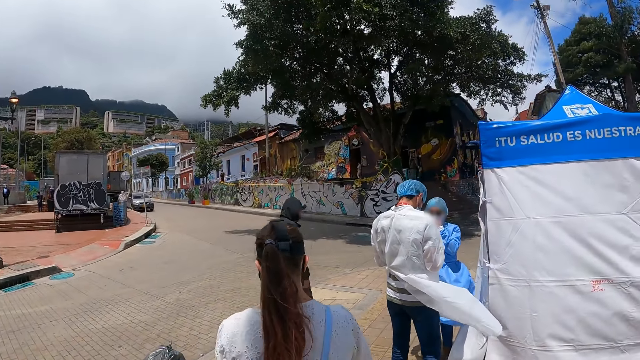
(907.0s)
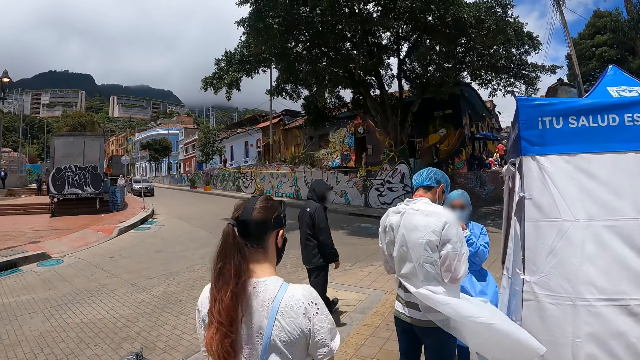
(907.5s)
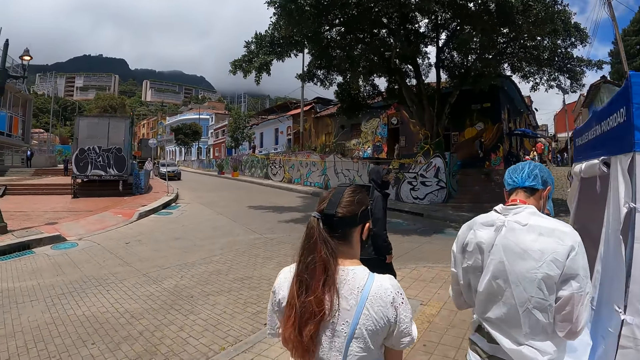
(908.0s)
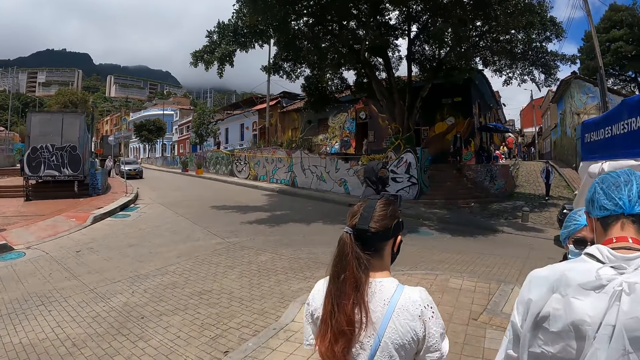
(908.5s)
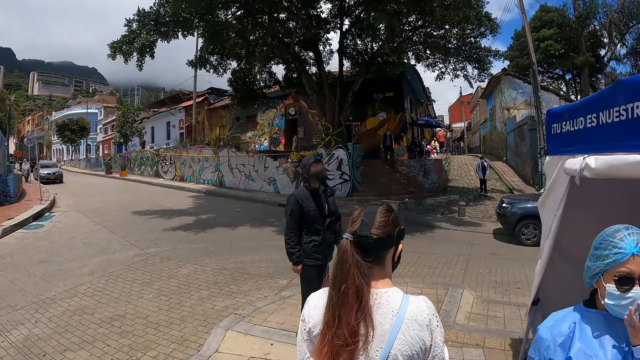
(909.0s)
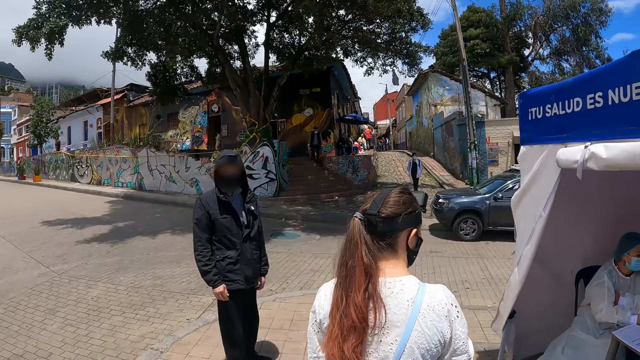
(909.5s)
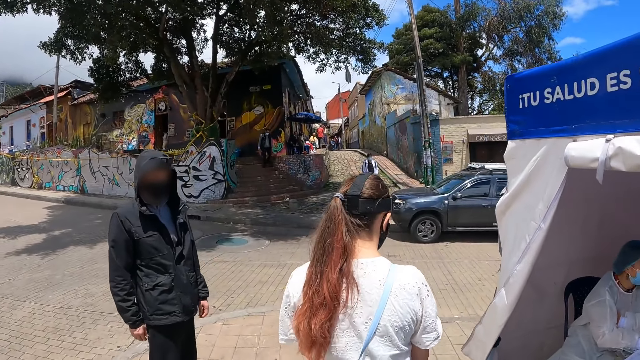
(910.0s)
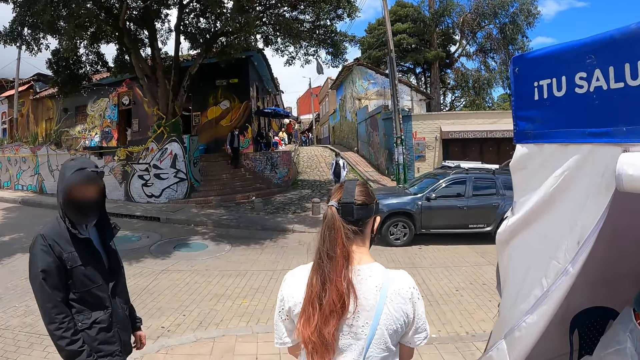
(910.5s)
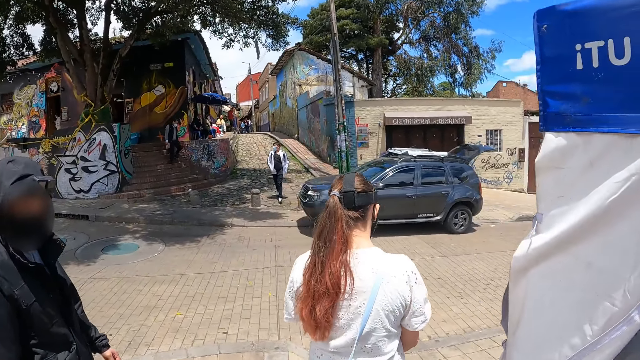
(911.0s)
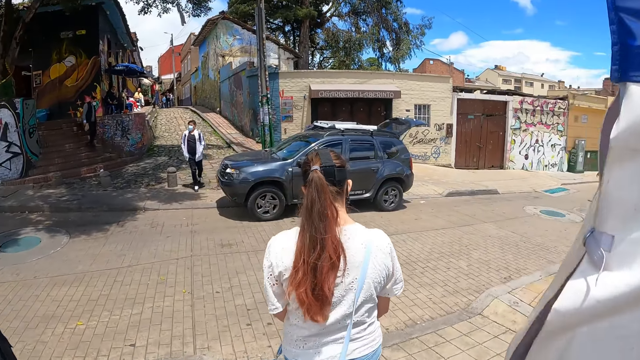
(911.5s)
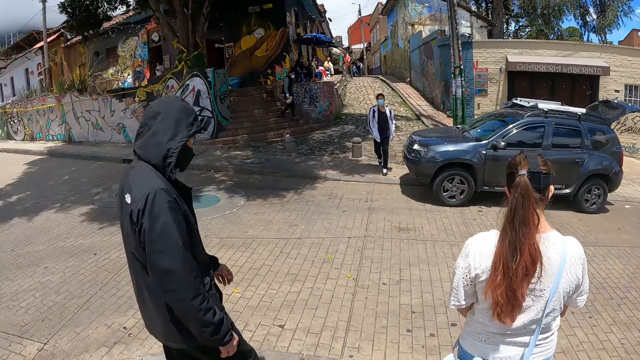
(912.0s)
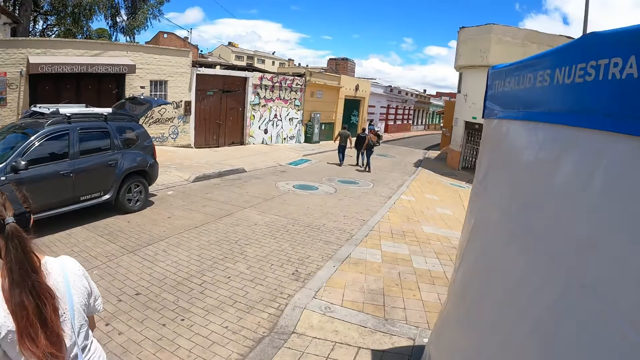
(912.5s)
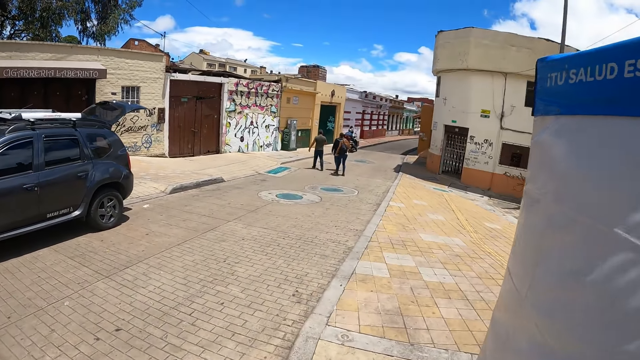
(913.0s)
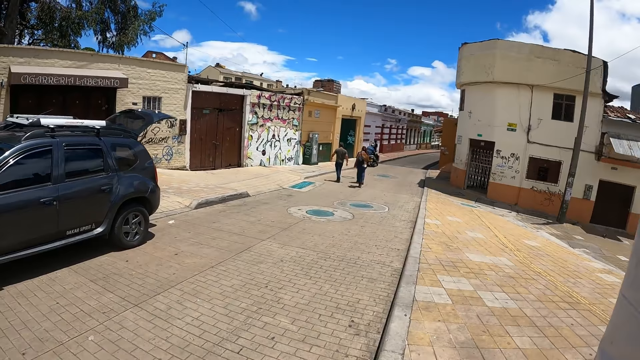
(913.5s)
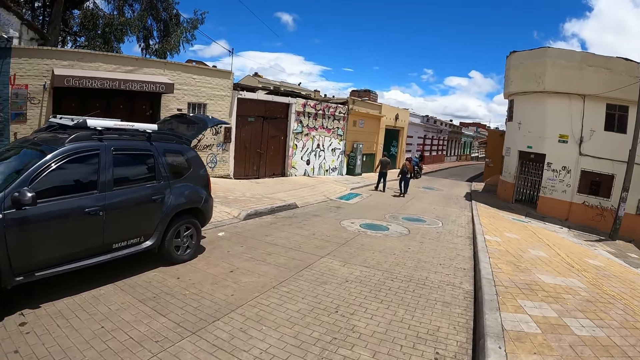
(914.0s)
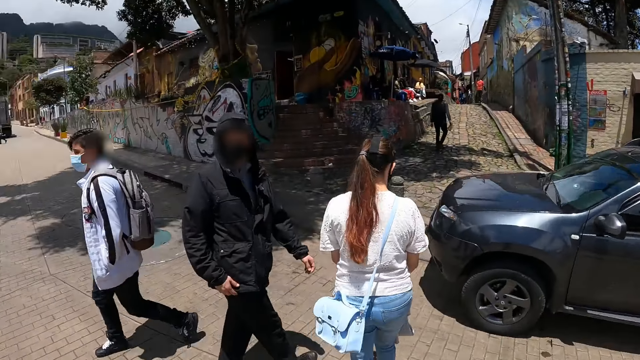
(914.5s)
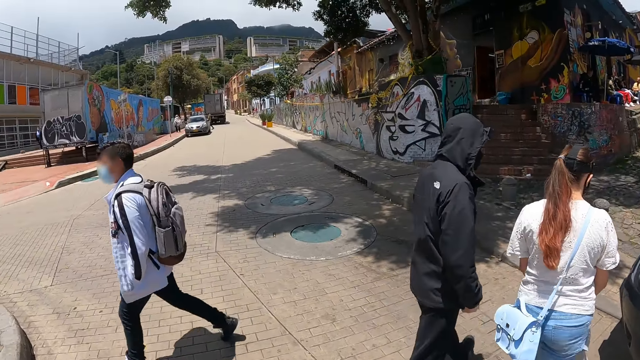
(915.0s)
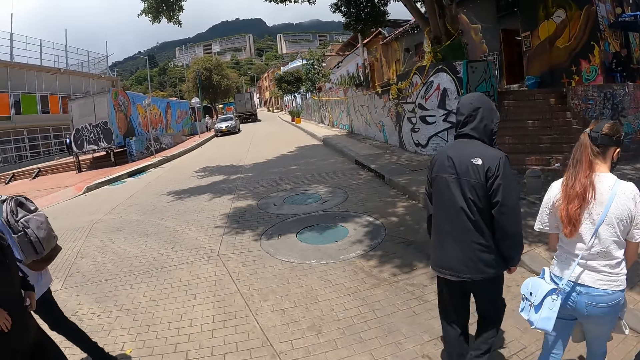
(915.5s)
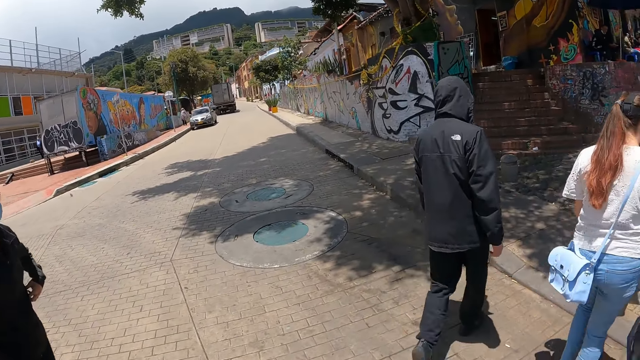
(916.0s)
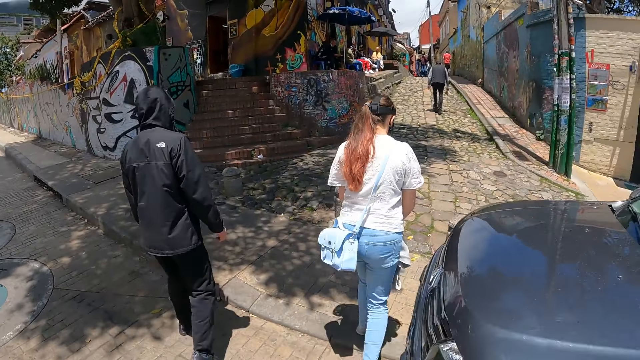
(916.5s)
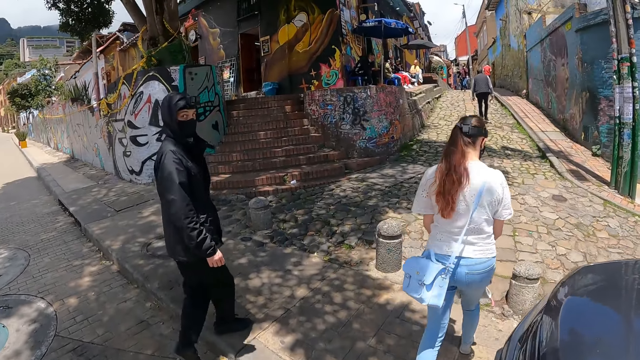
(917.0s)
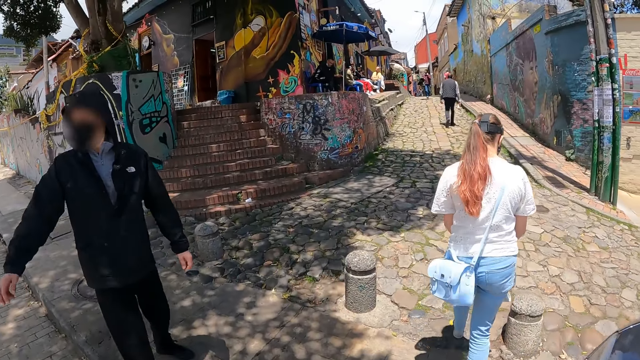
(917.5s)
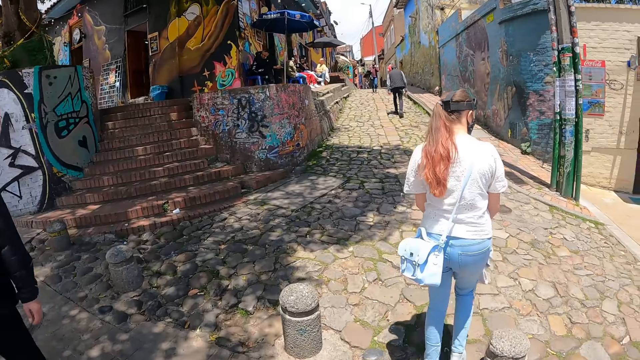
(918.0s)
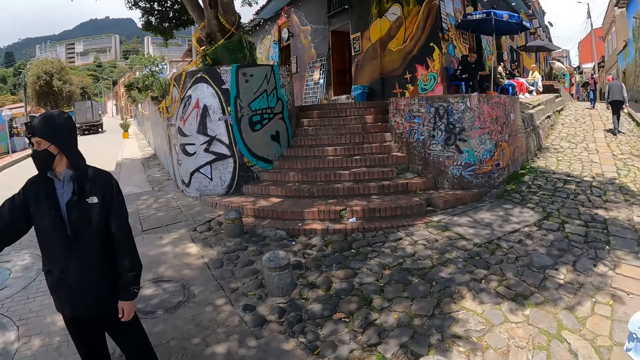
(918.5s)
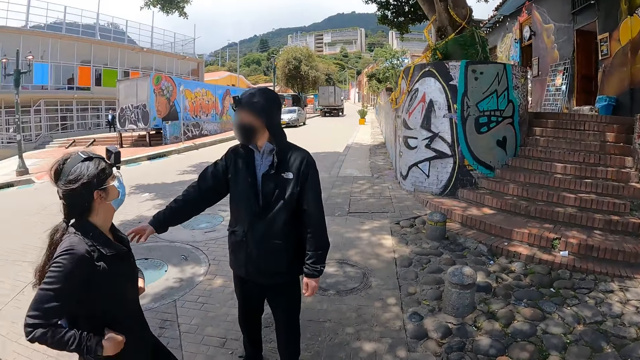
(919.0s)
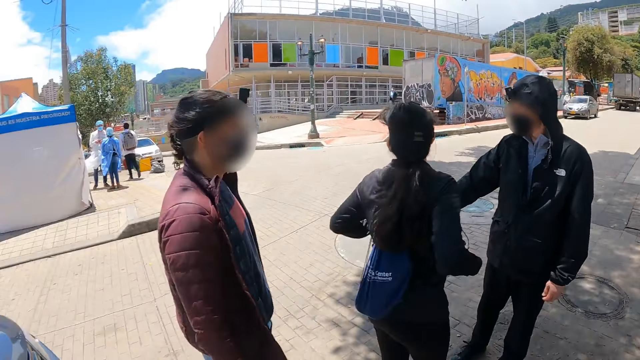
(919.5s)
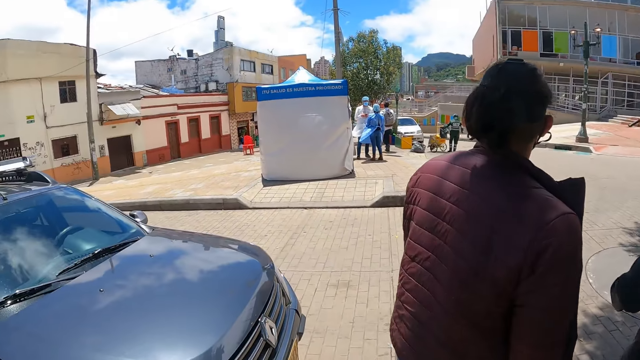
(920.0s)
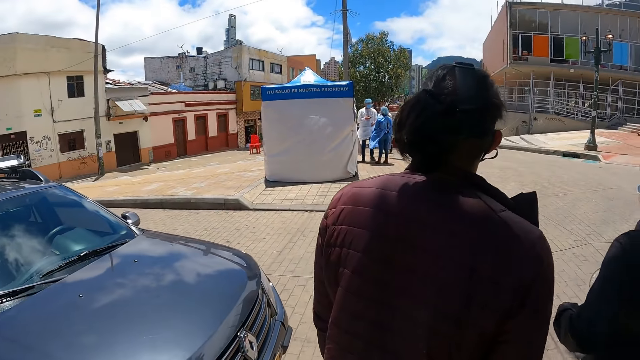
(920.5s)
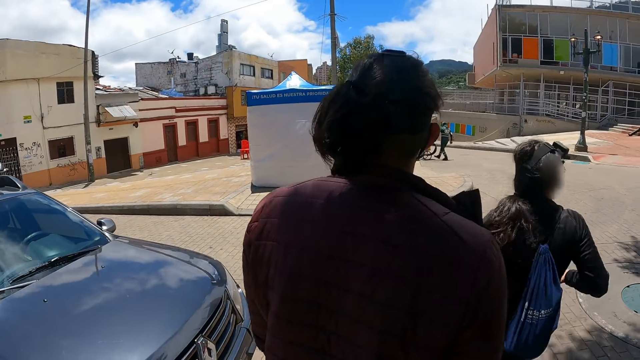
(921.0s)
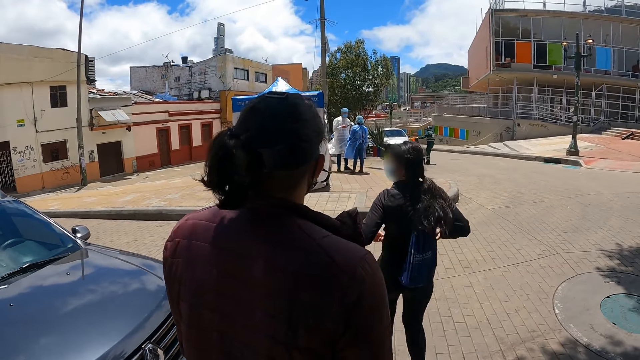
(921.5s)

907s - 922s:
The camera wearer looks at a tent on the road. They walk behind a woman. They look at the right, left sides of the road. They look around. They cross the road. They look at the right side. They look at the woman. A man looks back. The camera wearer turns around. They look at the man. They look around.

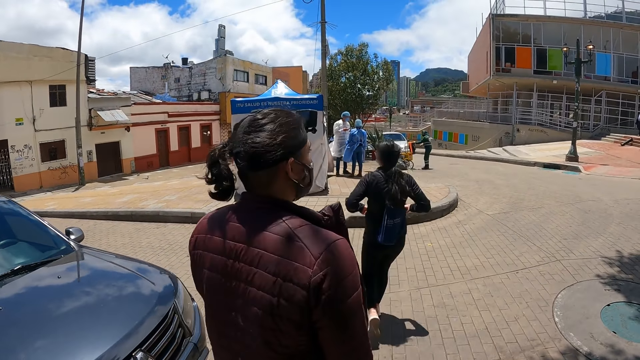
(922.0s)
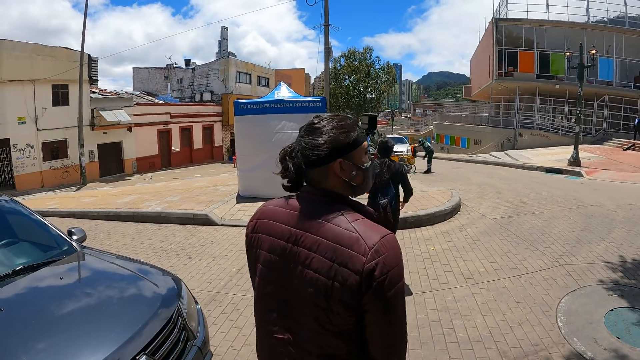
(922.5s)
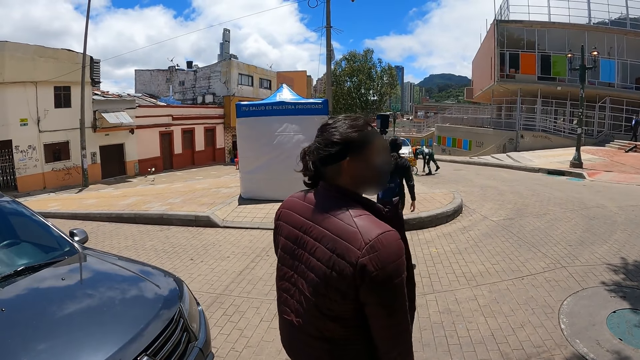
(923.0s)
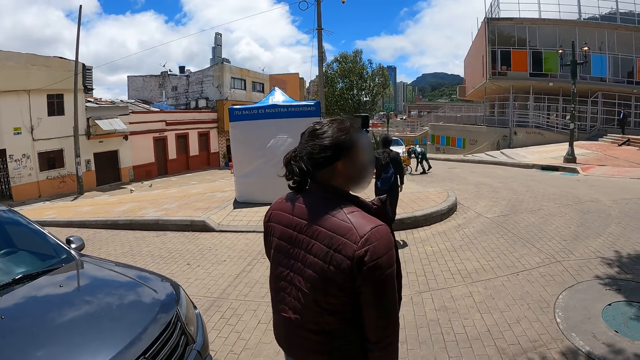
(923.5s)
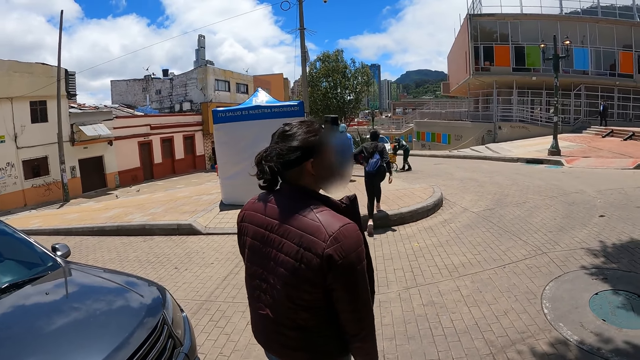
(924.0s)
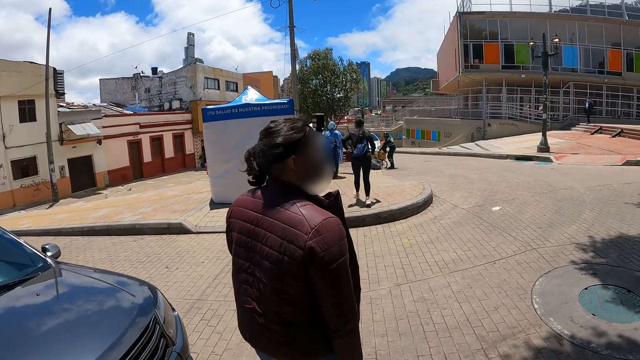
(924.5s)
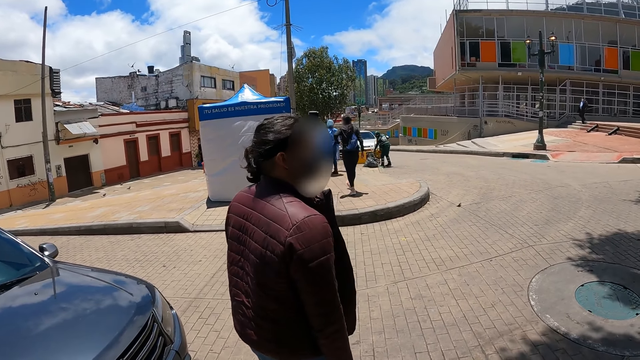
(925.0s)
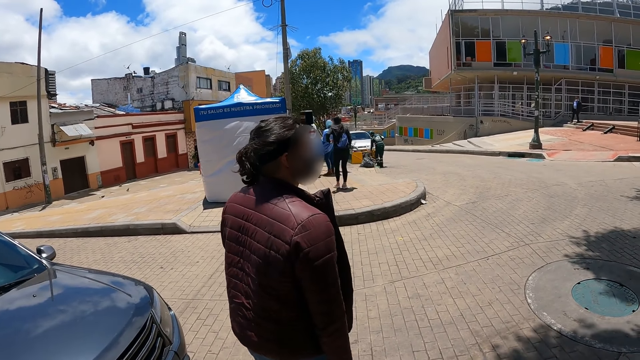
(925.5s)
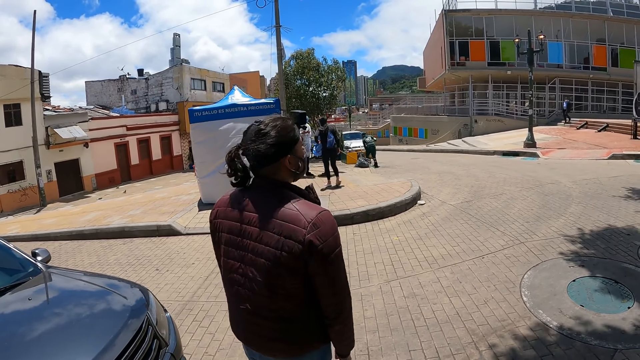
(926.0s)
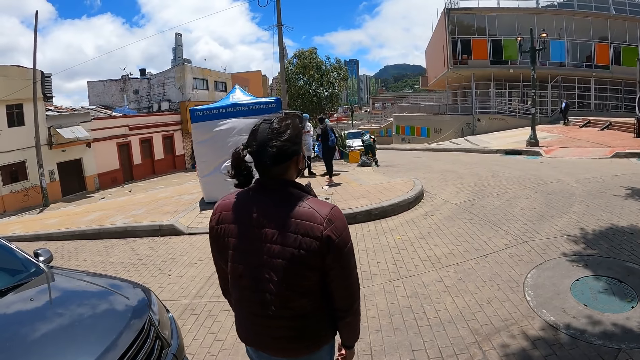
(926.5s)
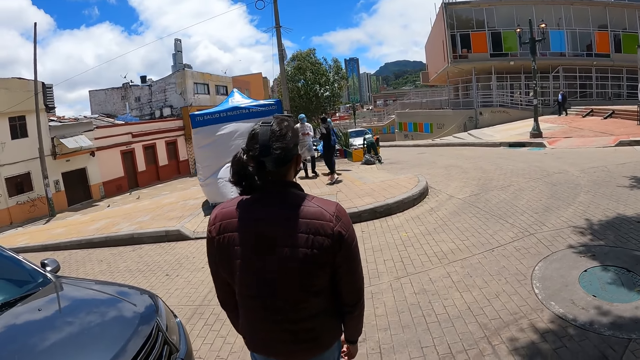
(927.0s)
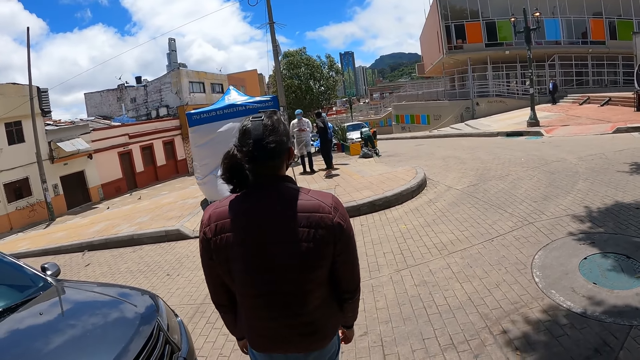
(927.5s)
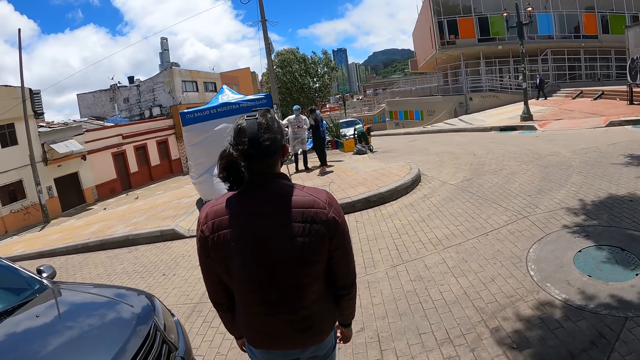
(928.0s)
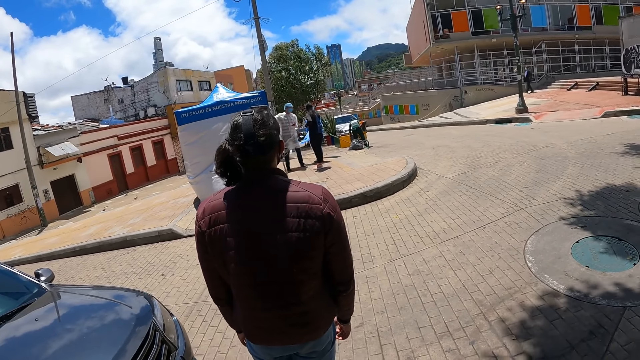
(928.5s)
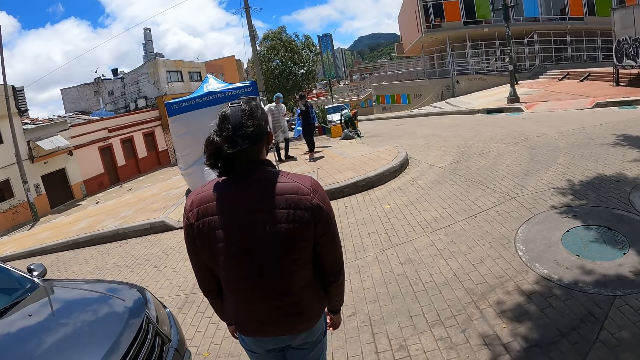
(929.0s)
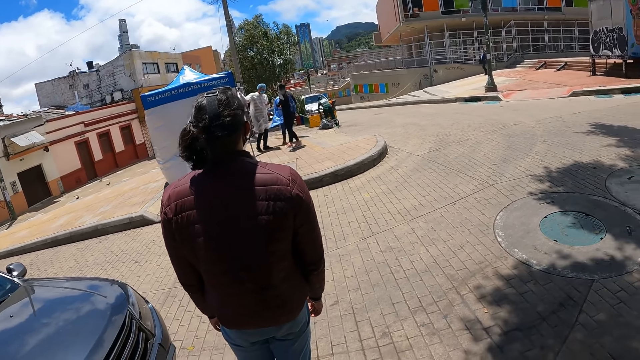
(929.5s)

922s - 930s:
The camera wearer stands near a black car. They stand at the road side. They converse with a man.
